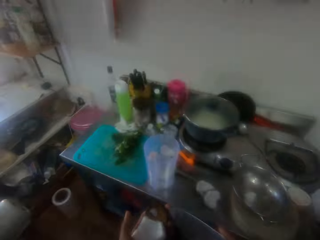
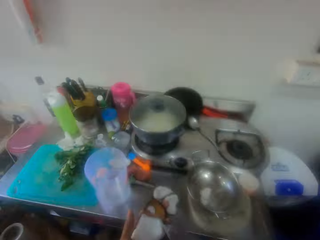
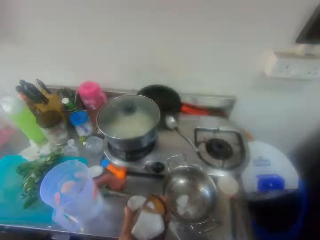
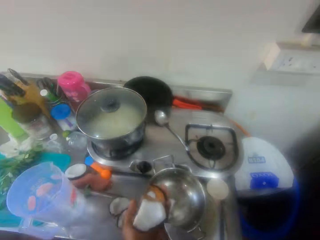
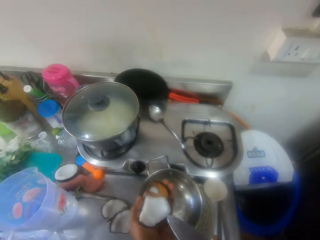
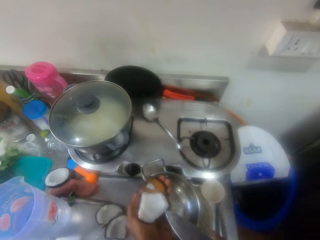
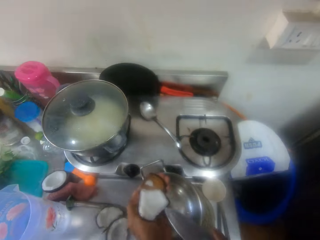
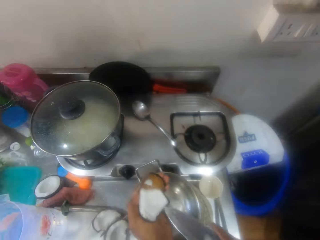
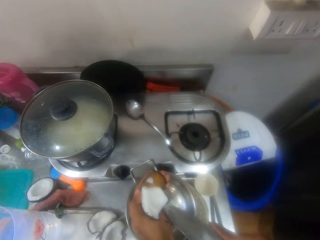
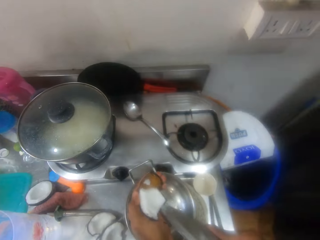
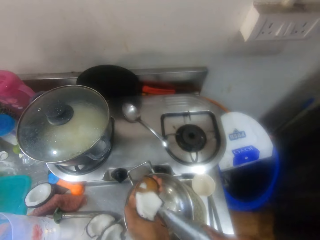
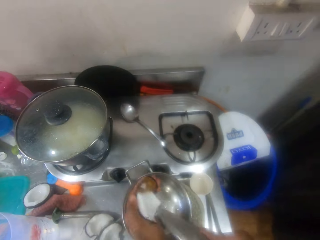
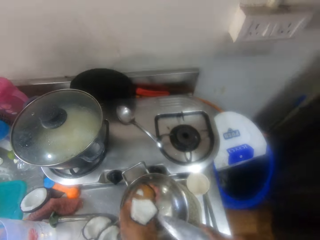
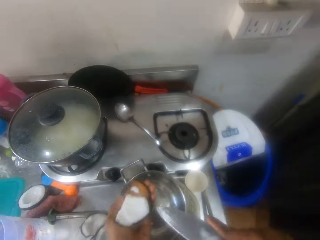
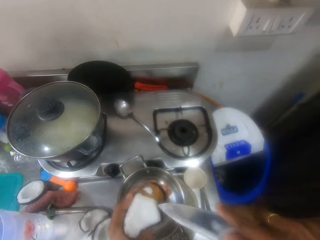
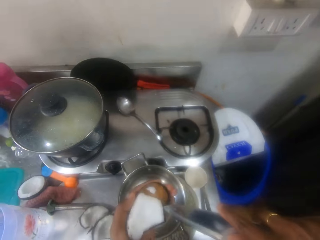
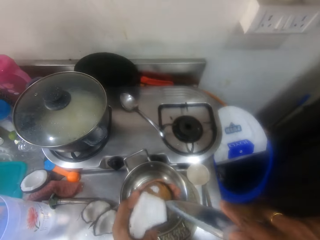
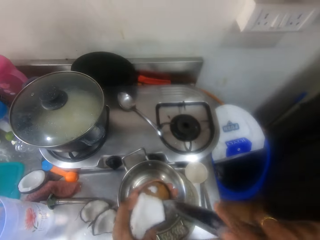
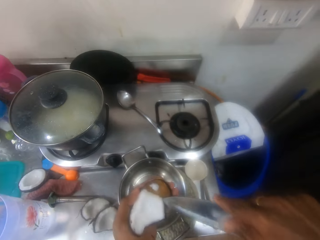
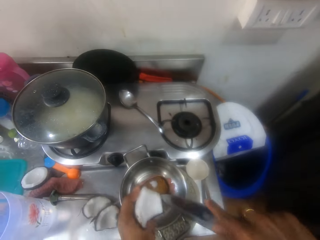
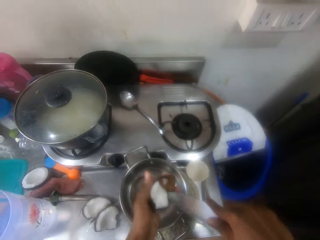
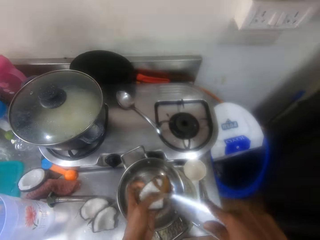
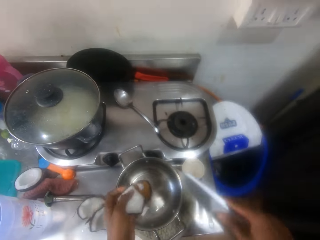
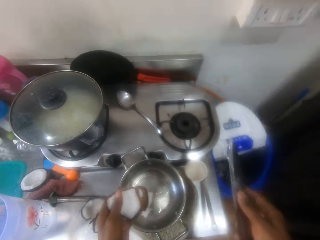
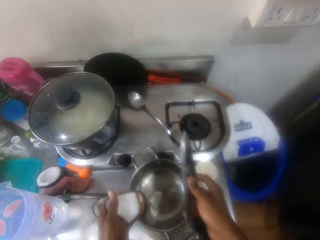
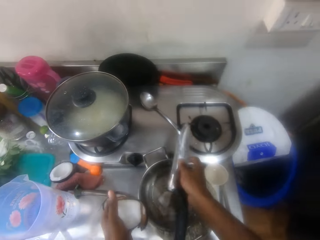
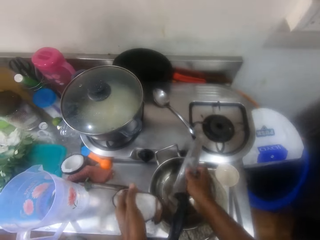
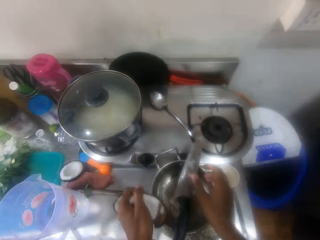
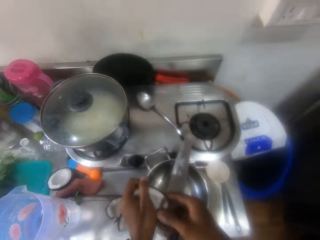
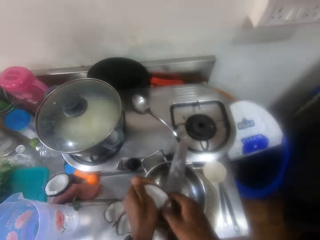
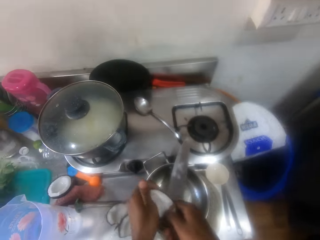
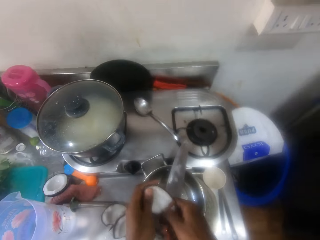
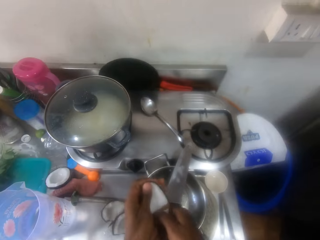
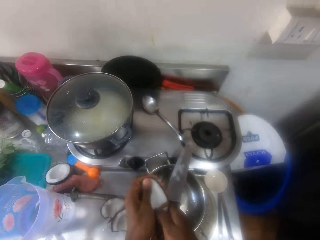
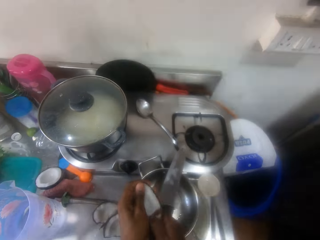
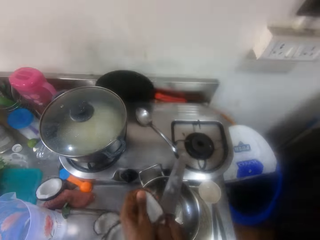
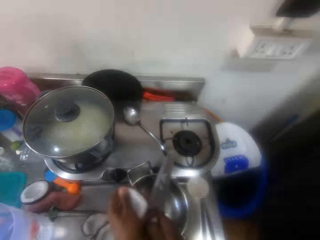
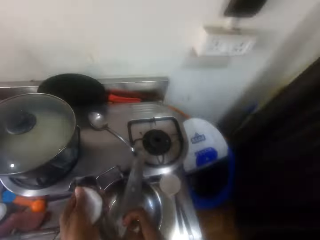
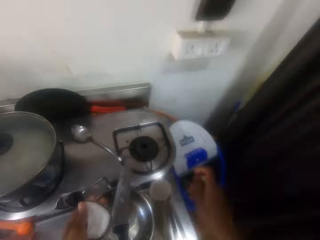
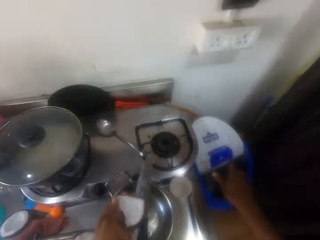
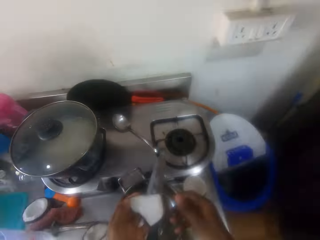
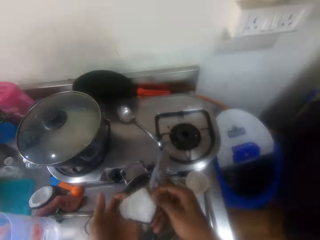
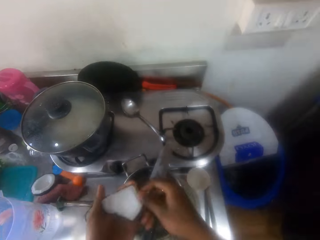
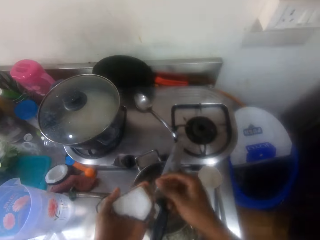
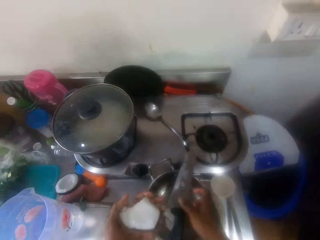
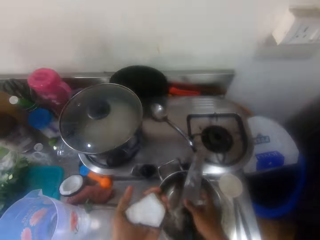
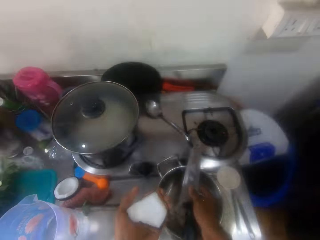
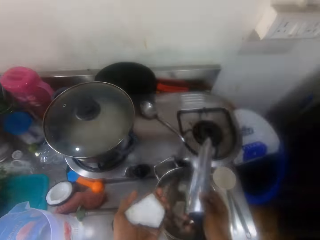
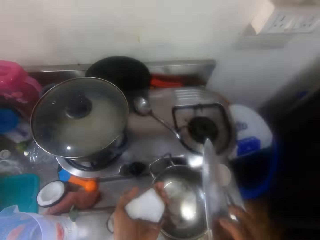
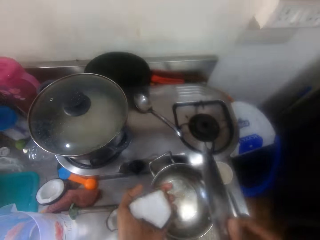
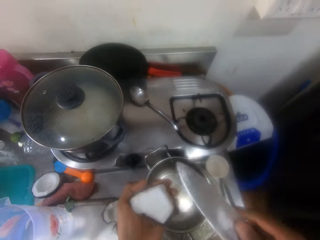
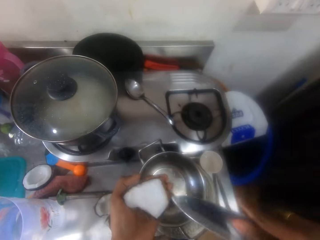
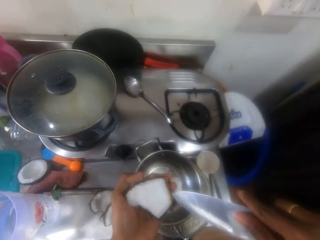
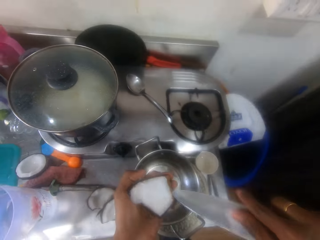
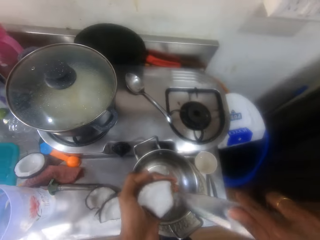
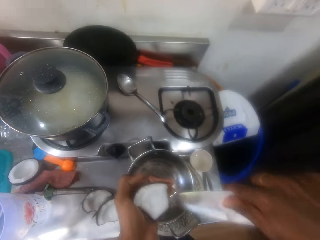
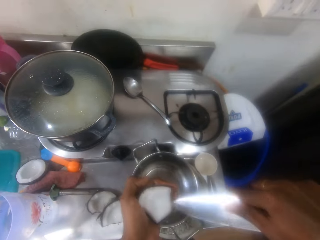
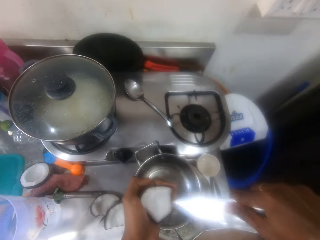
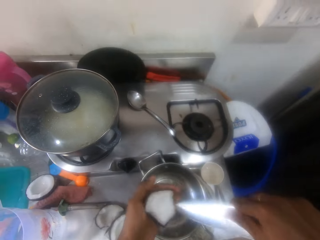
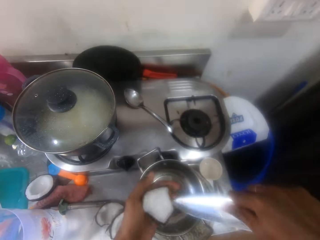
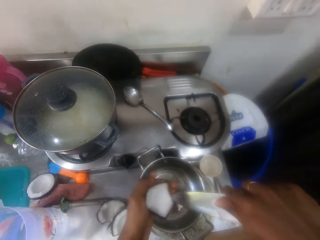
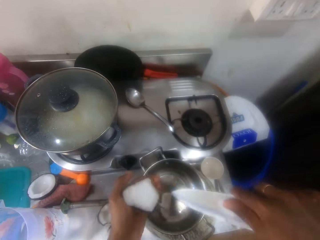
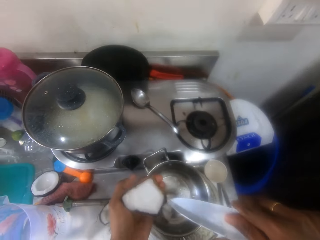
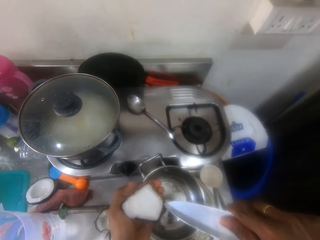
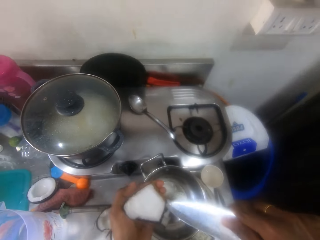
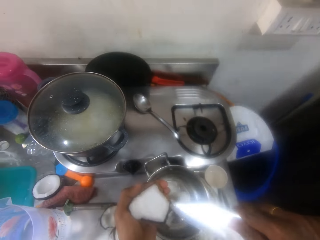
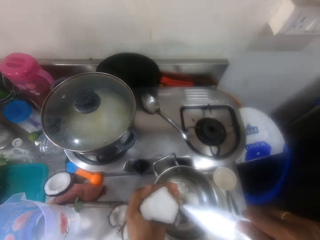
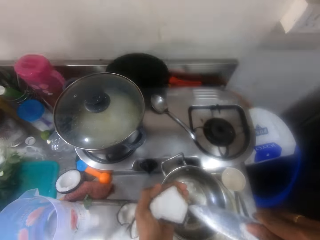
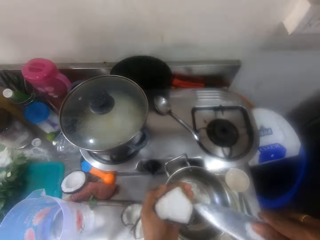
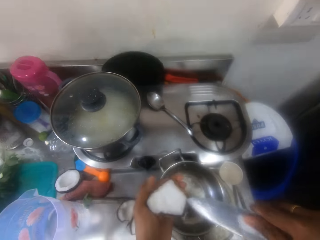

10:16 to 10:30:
The camera wearer peels the coconut with a knife. She puts the knife on the pan. She peels the coconut with her hands. She breaks the coconut cover. She interacts with a person. She throws the coconut cover in a dustbin. She turns the coconut. She picks up the knife. She peels the coconut with the knife.

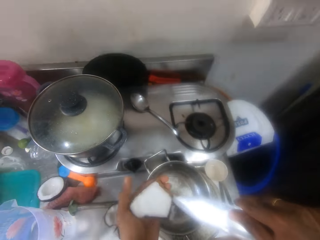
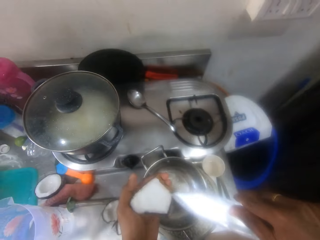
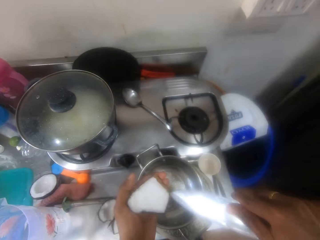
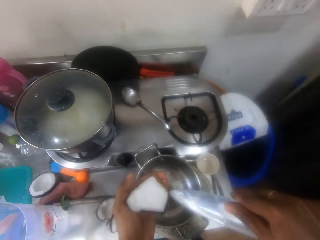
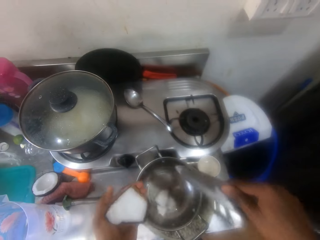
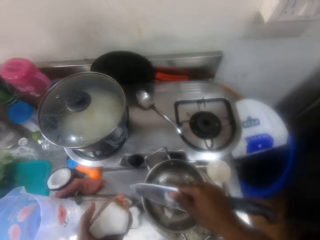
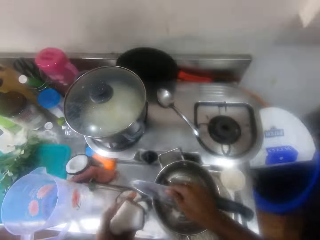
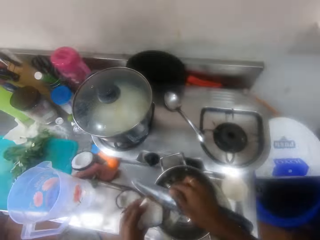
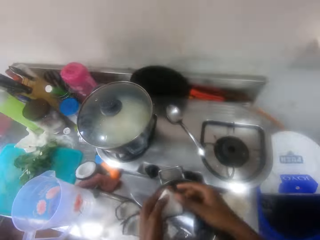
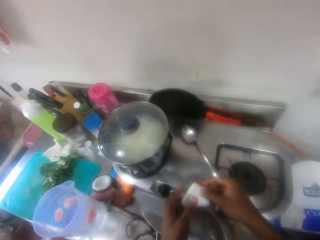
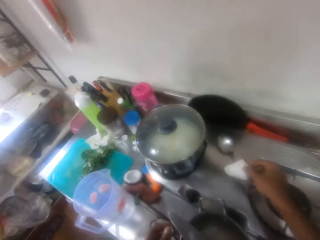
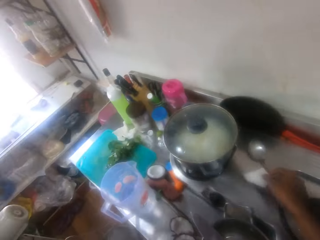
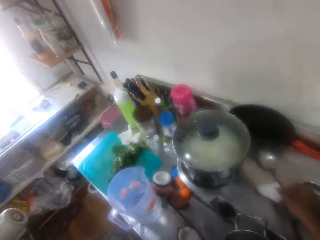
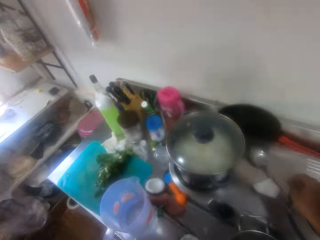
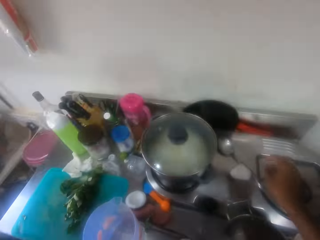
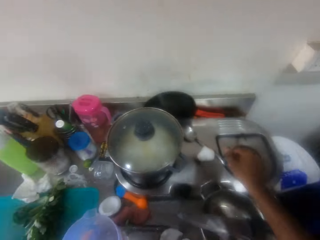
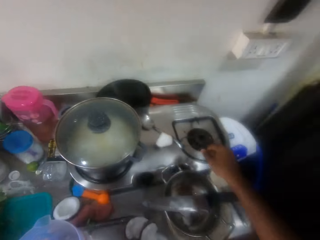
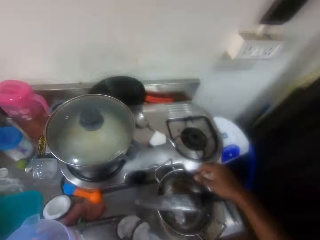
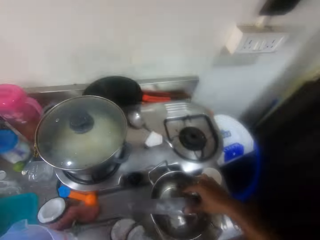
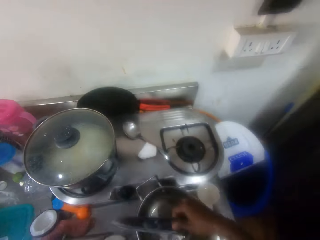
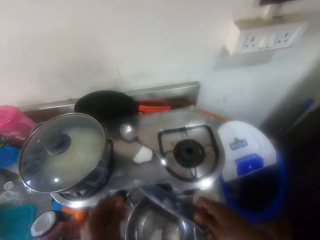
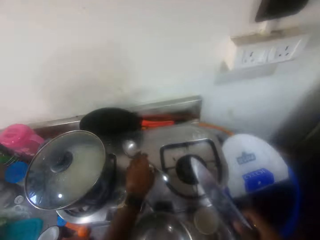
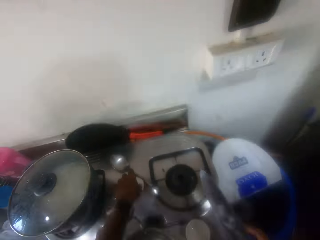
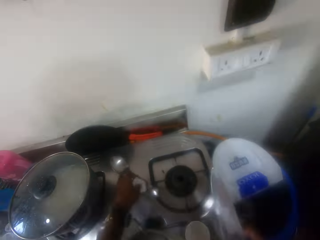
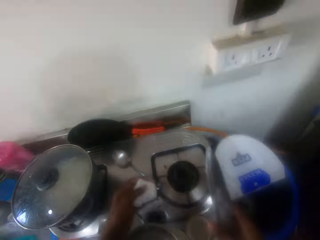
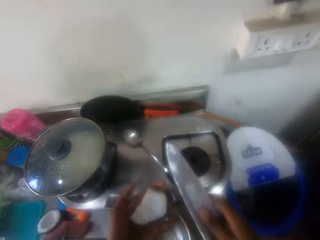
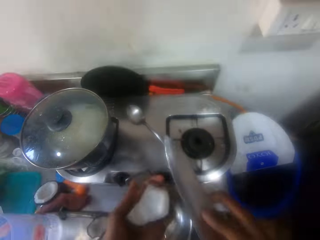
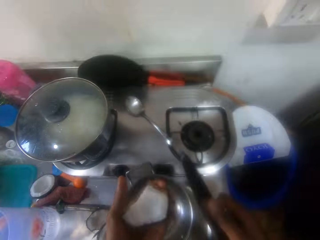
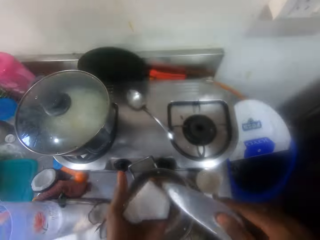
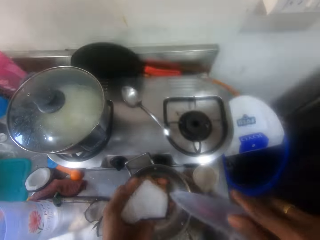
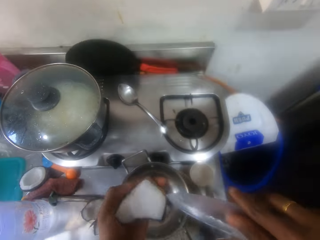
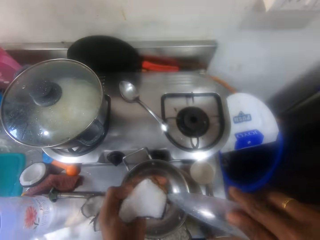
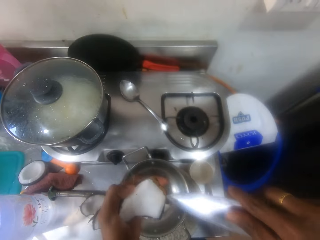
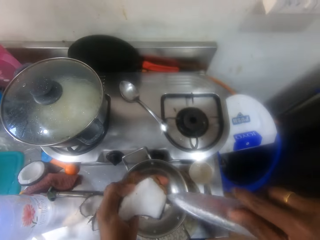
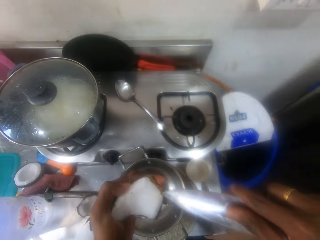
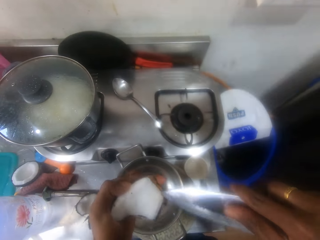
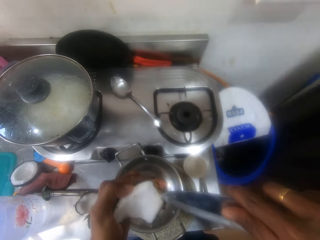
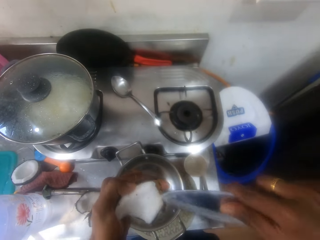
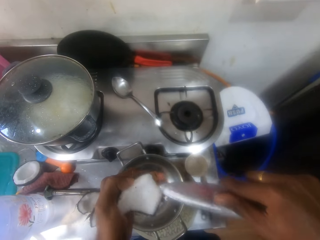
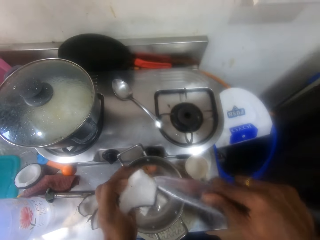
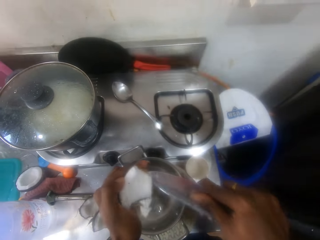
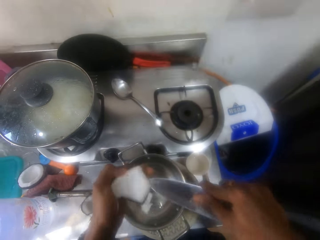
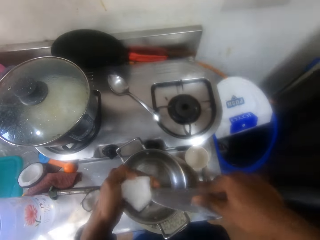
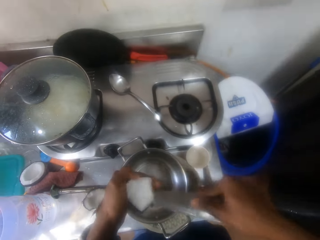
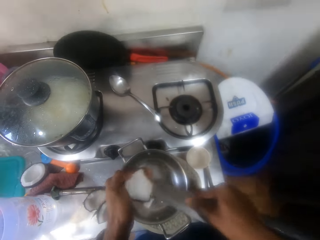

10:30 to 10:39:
The camera wearer puts the knife on the pan. She shifts the coconut to the right hand. She puts the coconut on the kitchen top. She picks up the knife. She picks up the coconut with her left hand. She peels the coconut with the knife.
